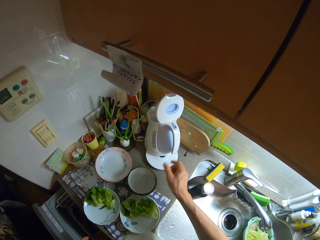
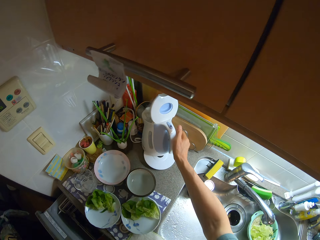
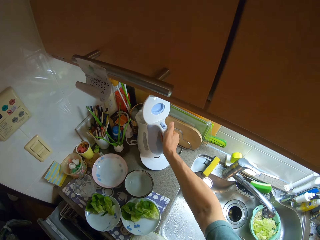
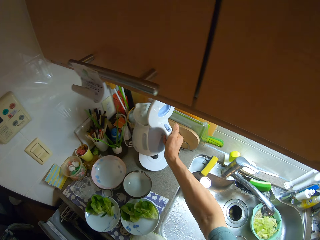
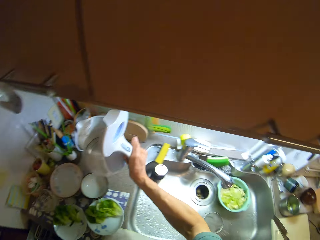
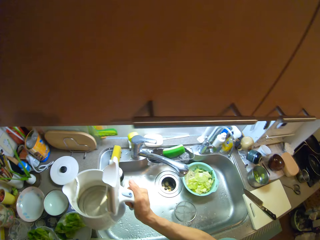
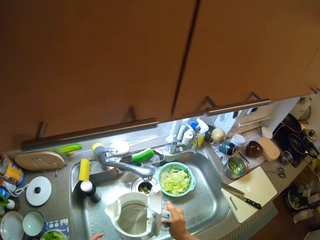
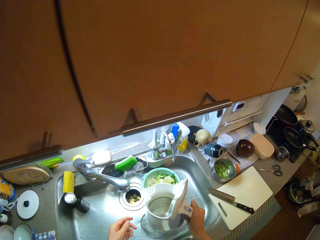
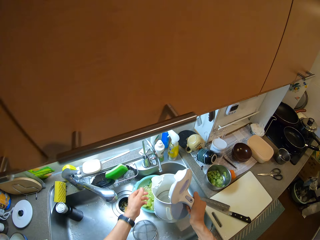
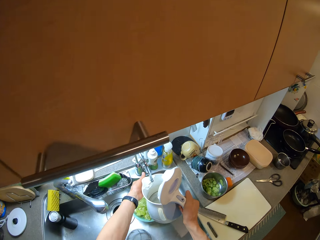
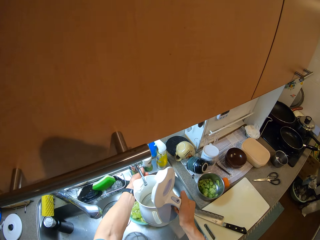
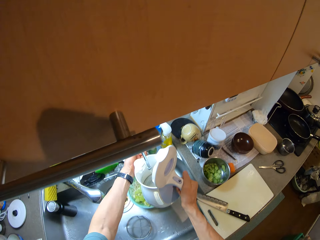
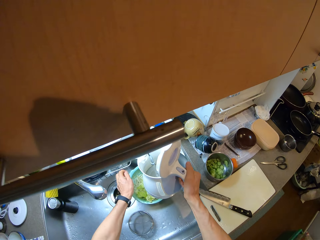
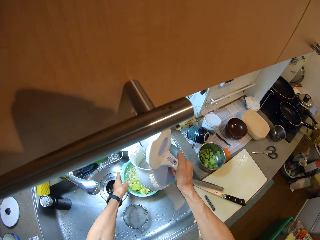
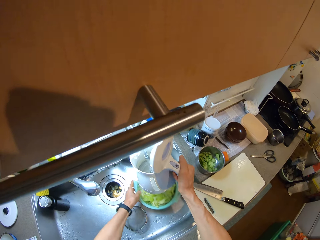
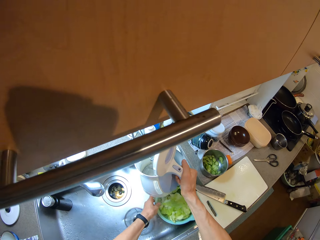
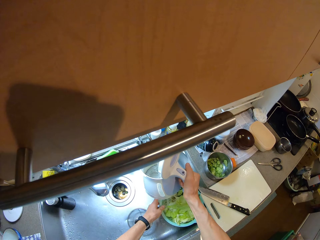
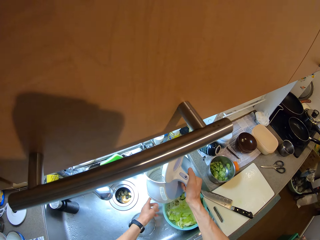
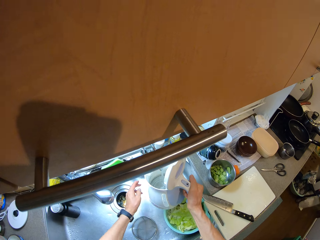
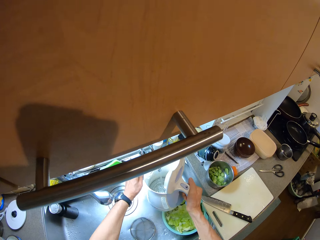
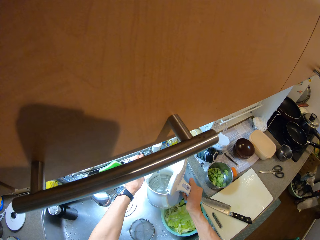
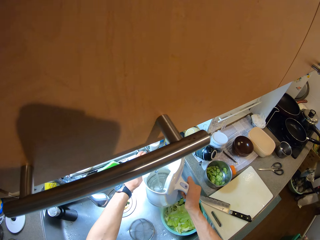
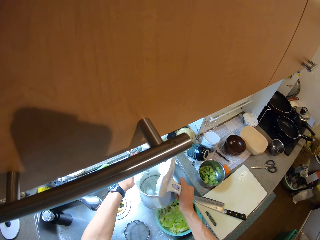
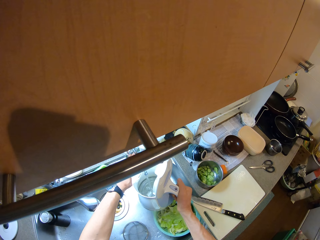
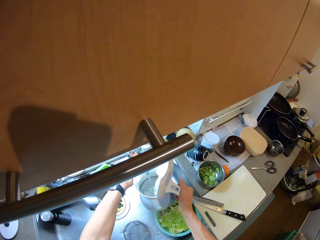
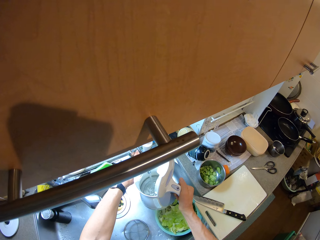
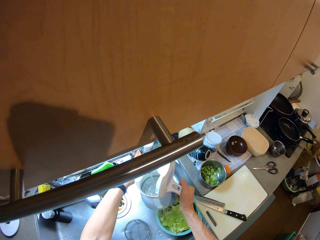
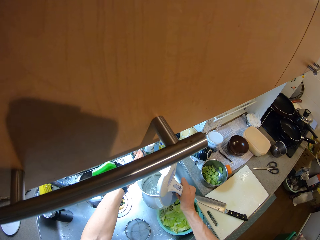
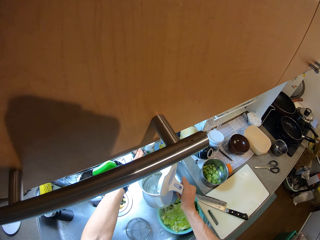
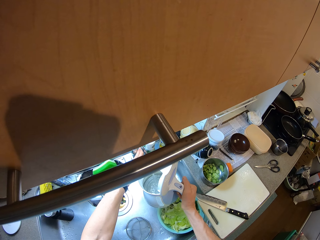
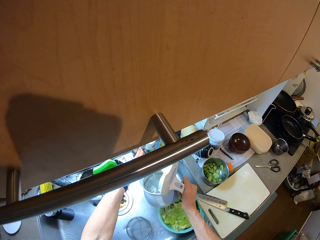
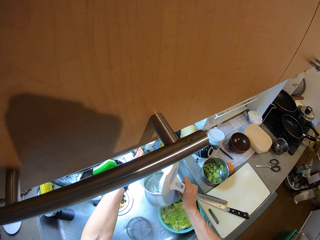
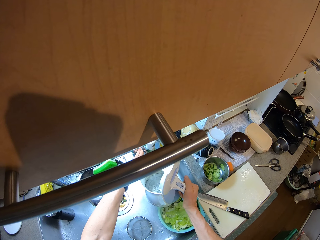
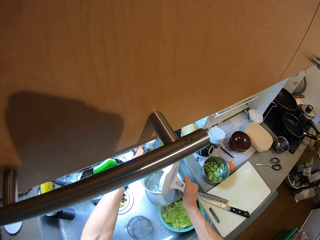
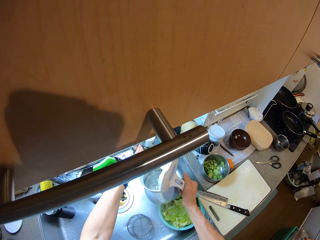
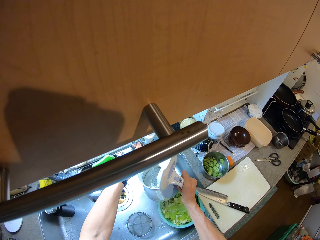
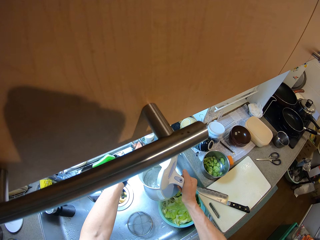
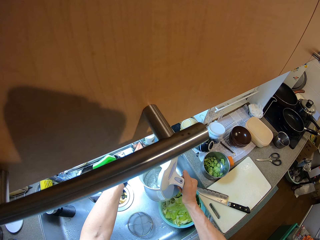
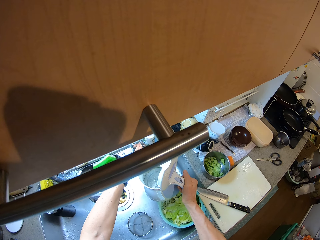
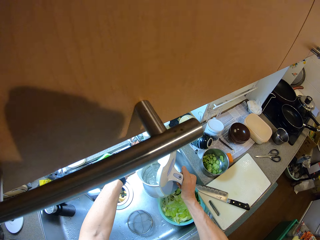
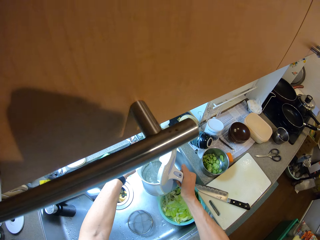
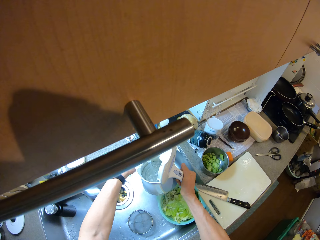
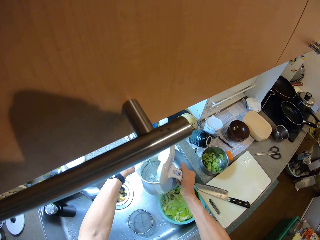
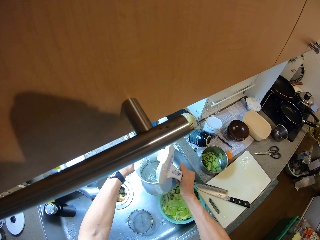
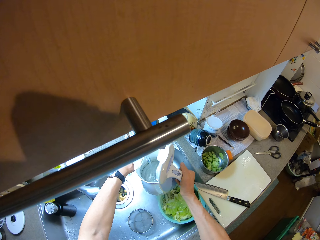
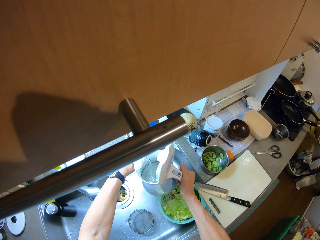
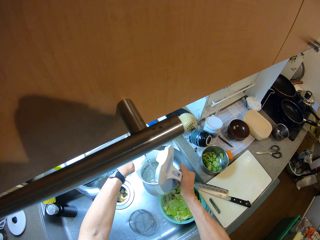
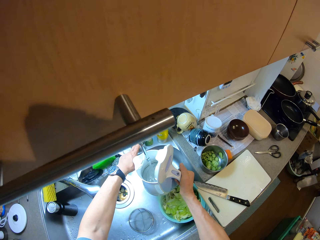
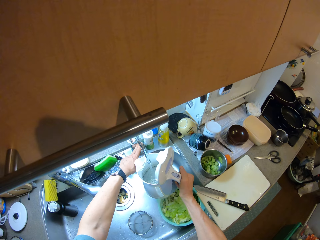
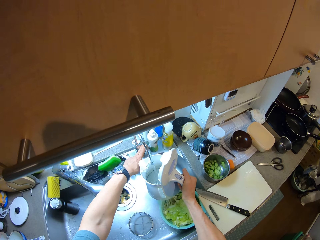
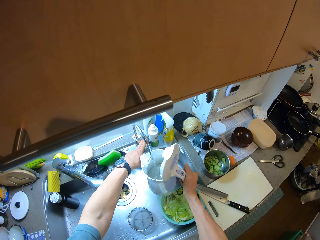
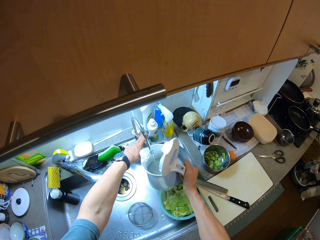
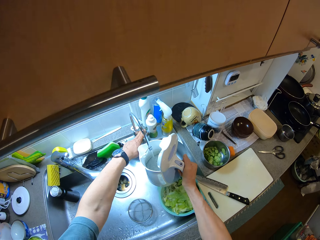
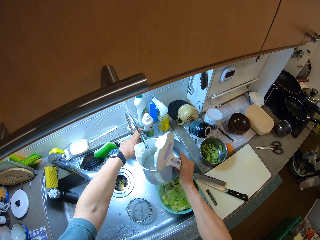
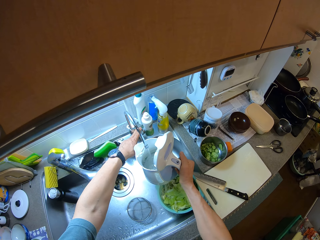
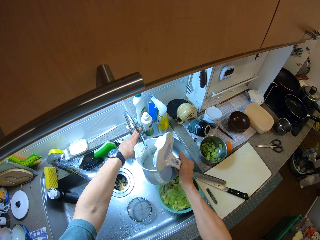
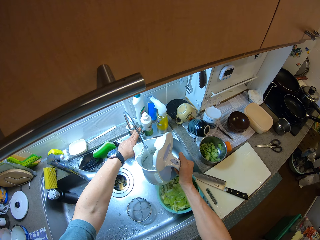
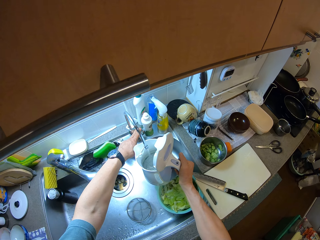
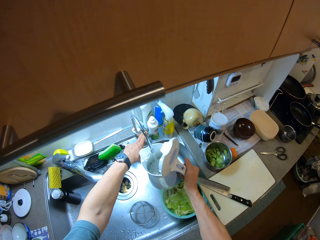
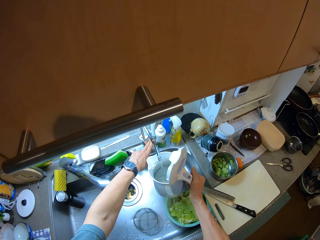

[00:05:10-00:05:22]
The camera wearer picks an electric kettle from the counter with his right hand. He opens a tap with his left hand. He fetches water into the kettle. He moves the bowl in the sink with his left hand.

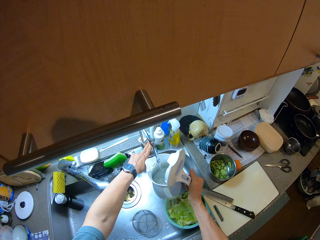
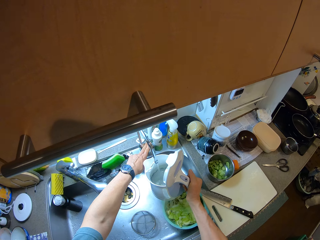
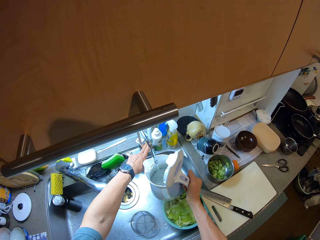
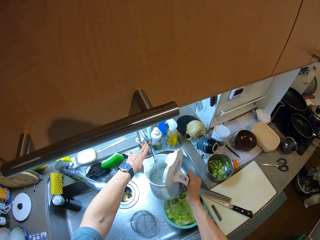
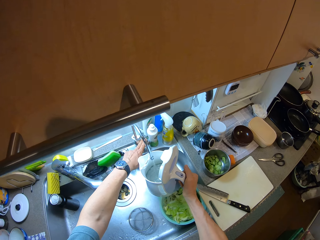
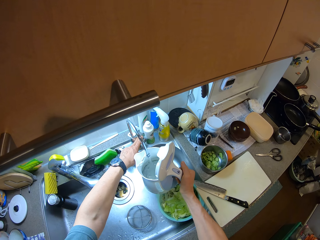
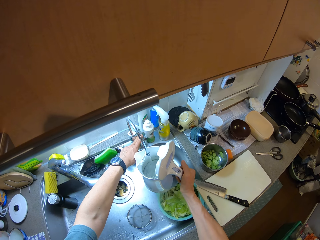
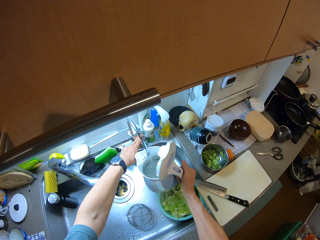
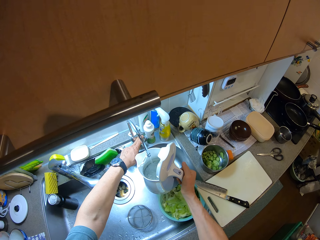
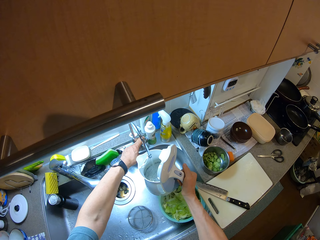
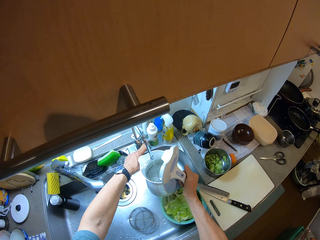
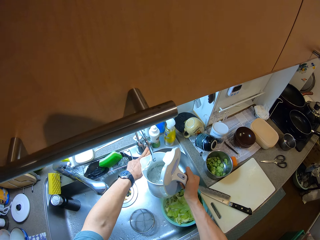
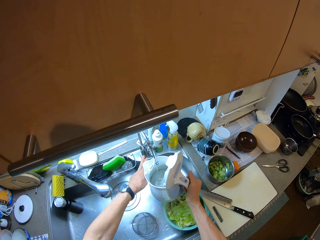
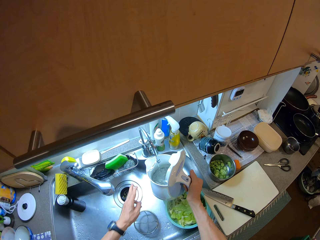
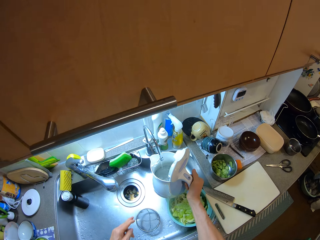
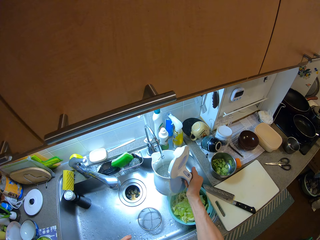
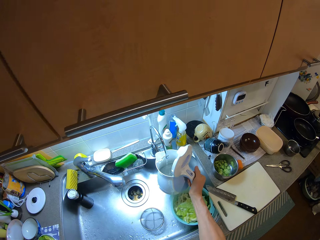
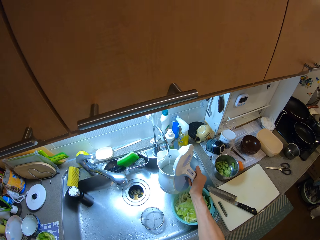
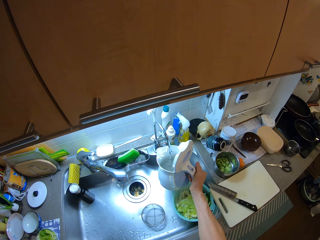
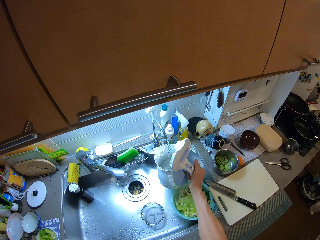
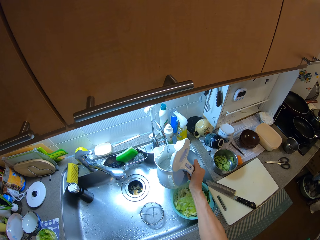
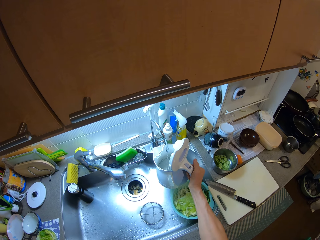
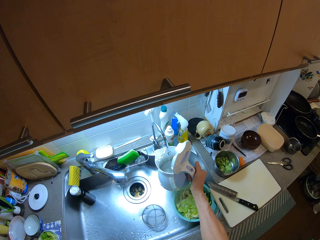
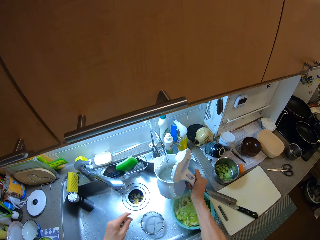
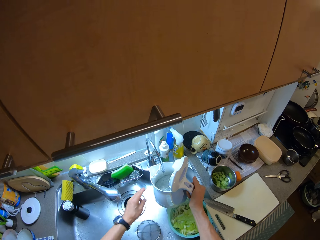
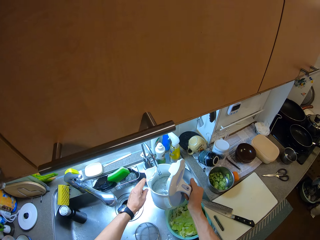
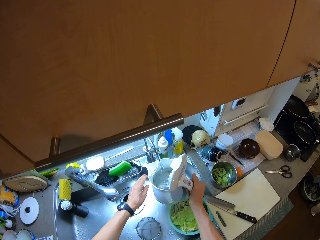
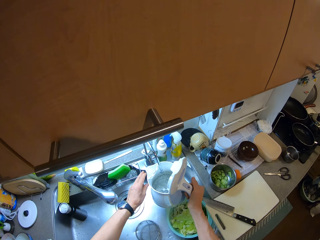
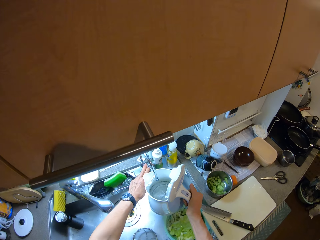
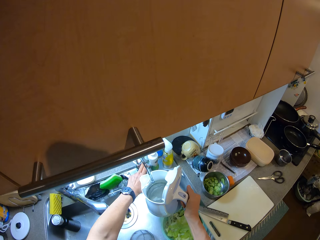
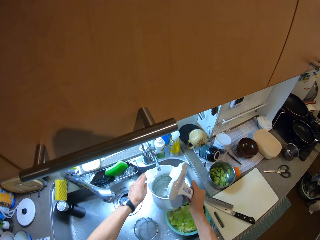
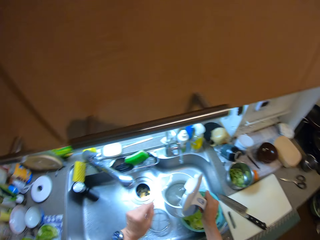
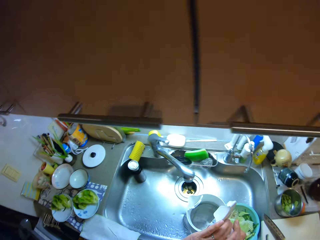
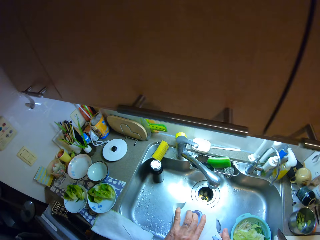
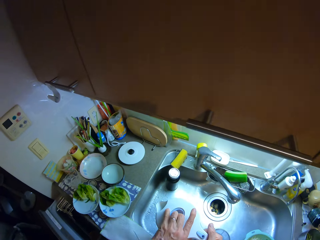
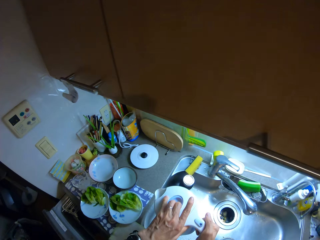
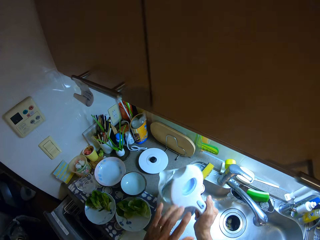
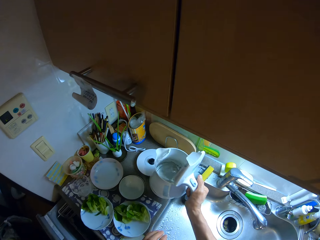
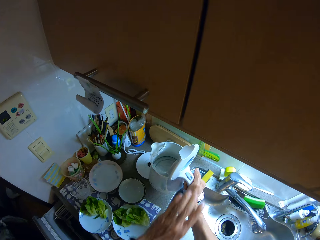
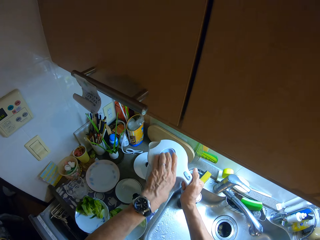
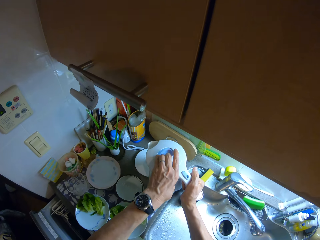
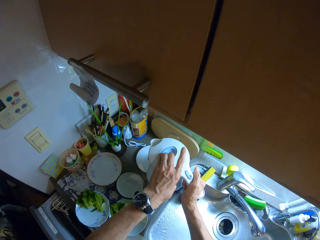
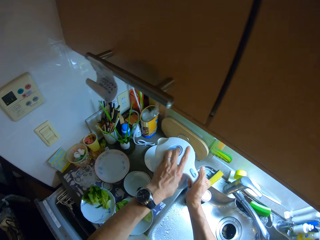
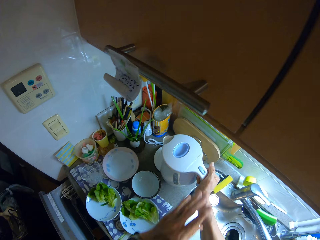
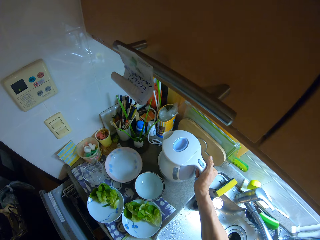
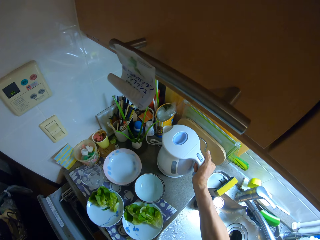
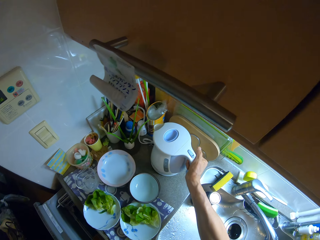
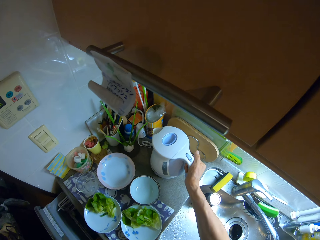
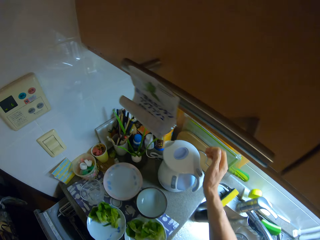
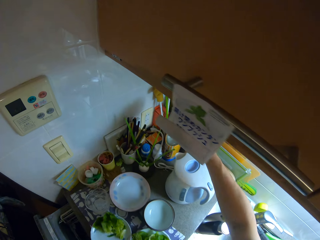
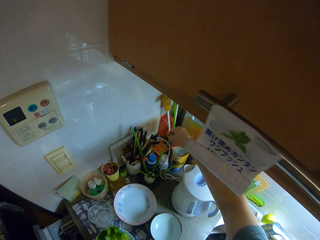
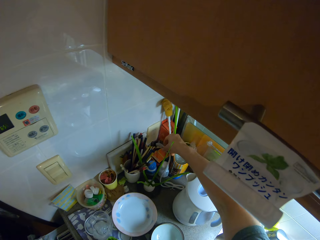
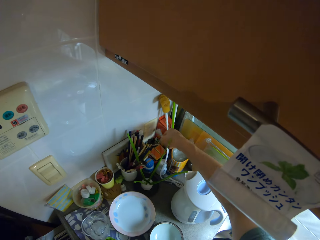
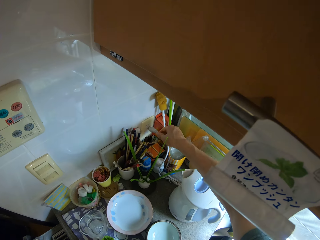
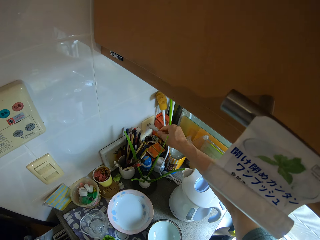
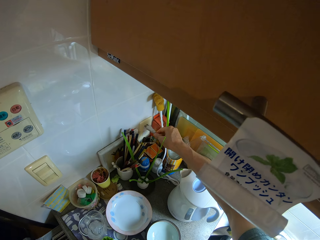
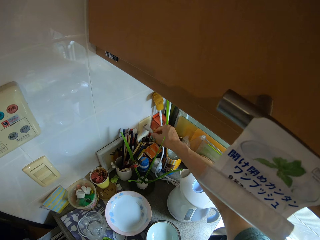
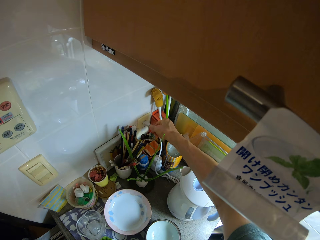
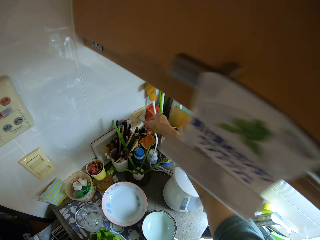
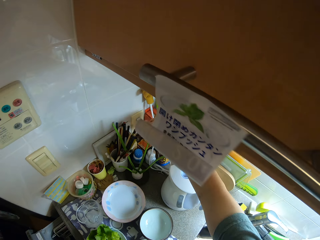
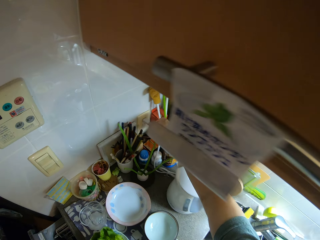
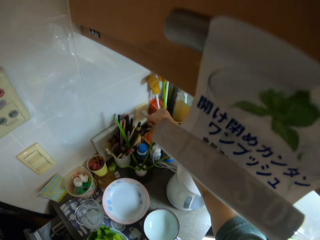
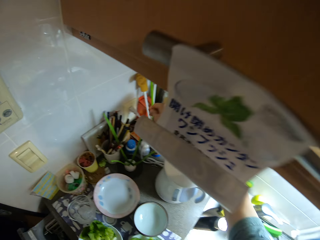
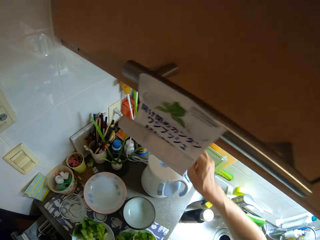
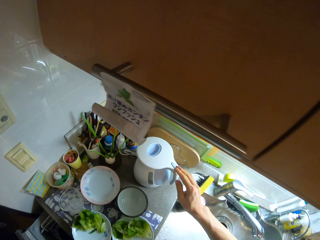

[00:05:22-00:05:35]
The camera wearer closes the tap with his left hand. He closes the kettle with his left hand. He does so again. He places the electric kettle on the kettle stand. He picks the plug of the kettle from the counter with his right hand. He inserts the plug into a socket on the wall.
